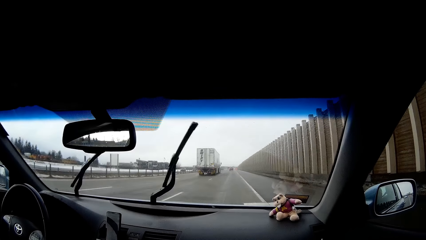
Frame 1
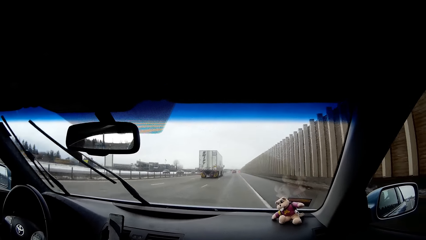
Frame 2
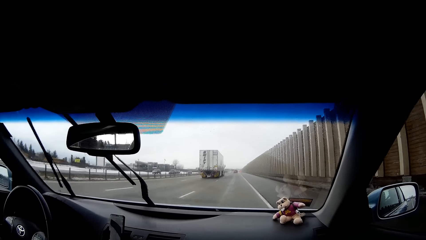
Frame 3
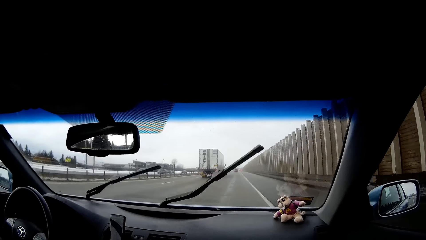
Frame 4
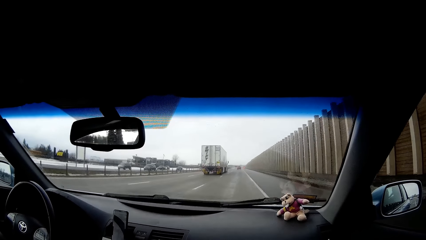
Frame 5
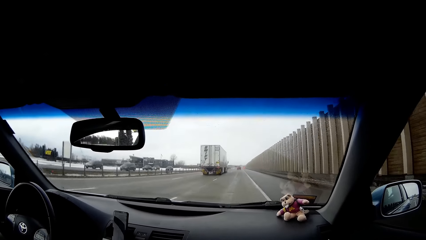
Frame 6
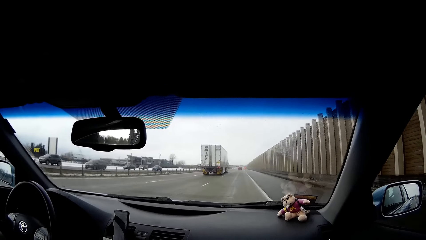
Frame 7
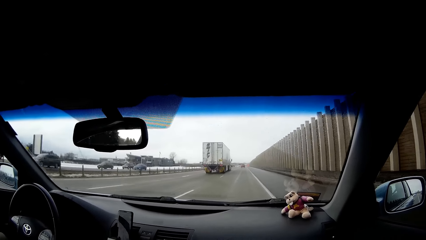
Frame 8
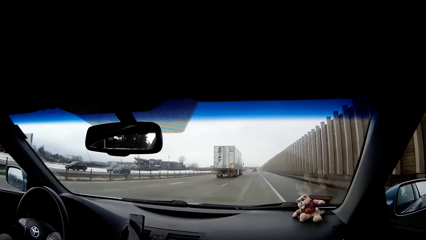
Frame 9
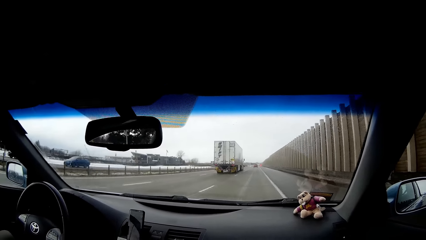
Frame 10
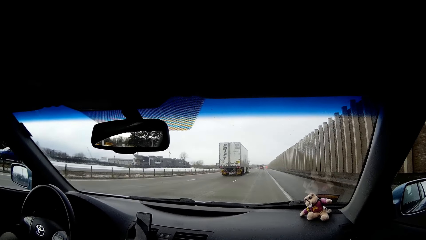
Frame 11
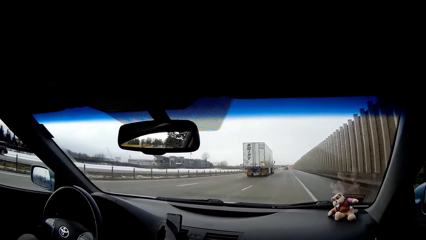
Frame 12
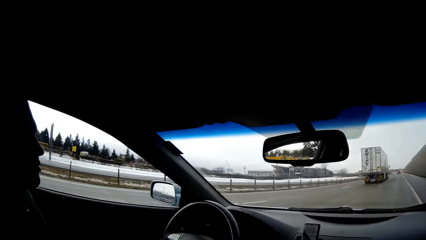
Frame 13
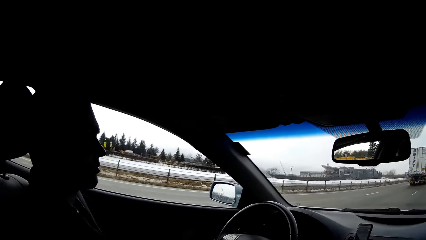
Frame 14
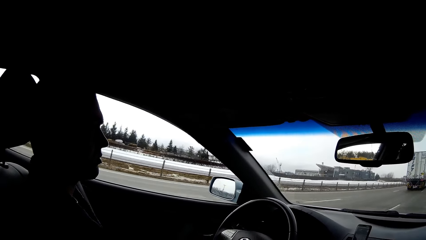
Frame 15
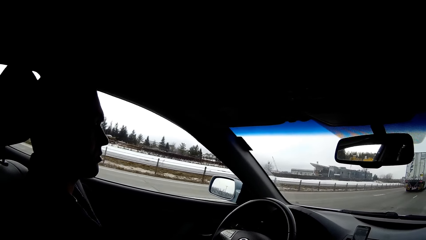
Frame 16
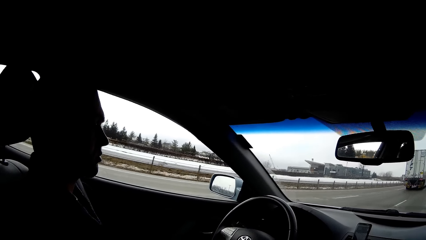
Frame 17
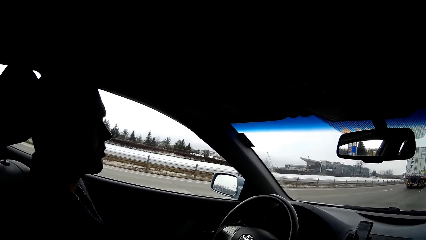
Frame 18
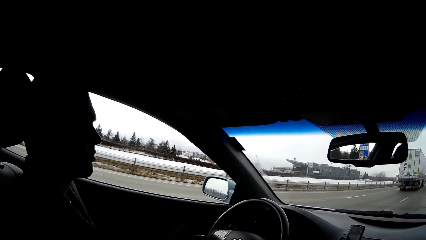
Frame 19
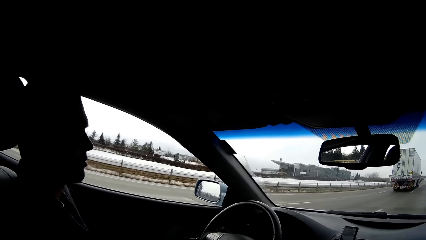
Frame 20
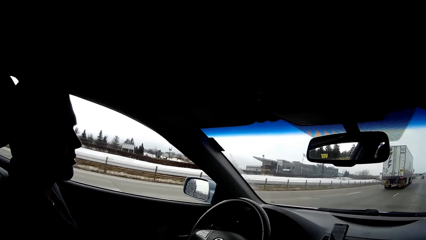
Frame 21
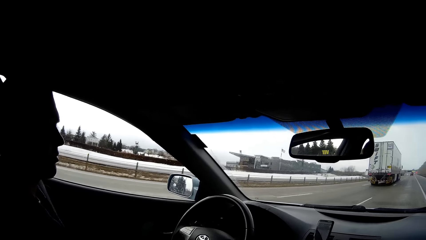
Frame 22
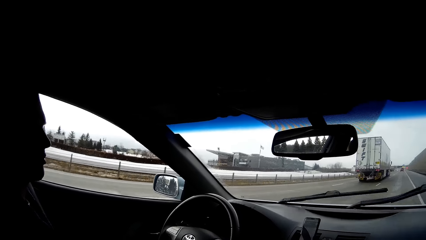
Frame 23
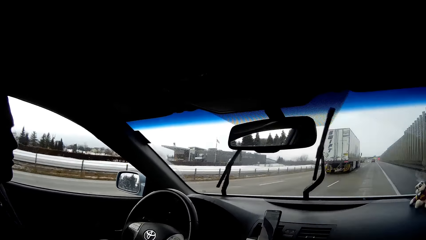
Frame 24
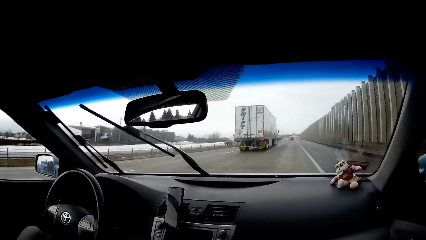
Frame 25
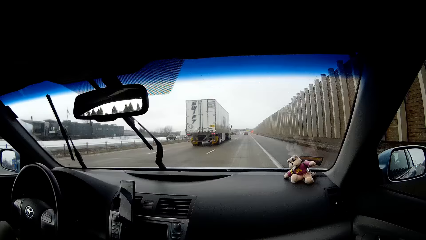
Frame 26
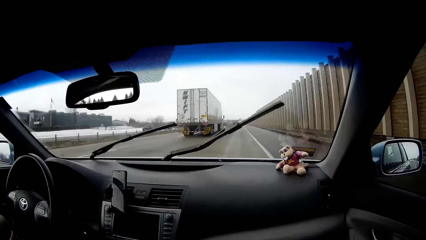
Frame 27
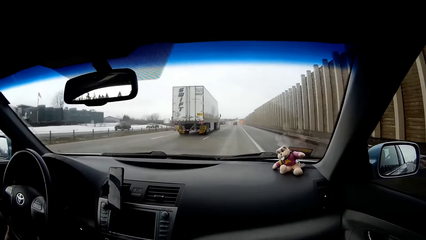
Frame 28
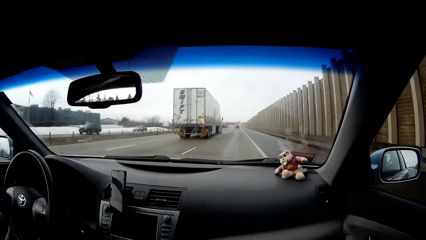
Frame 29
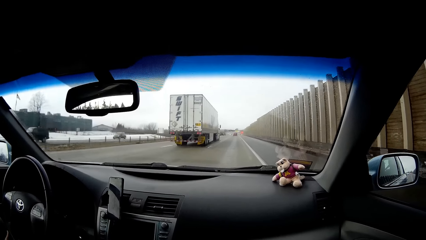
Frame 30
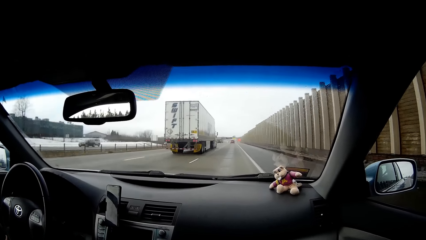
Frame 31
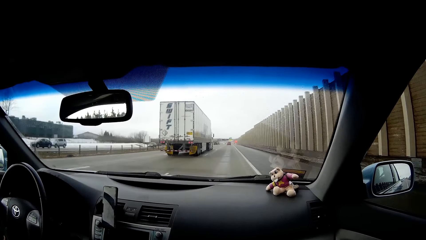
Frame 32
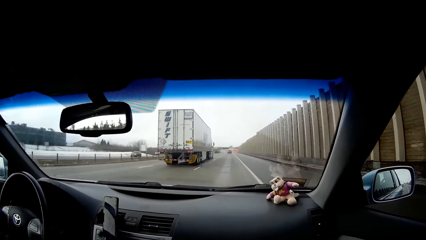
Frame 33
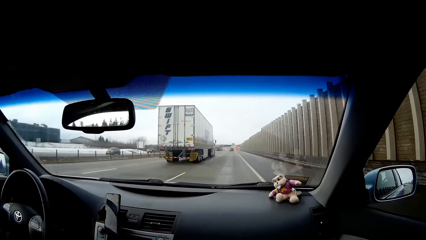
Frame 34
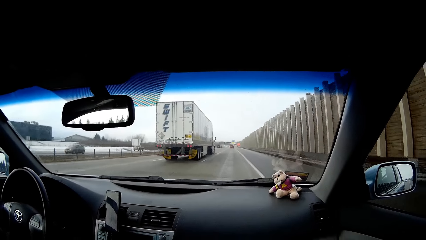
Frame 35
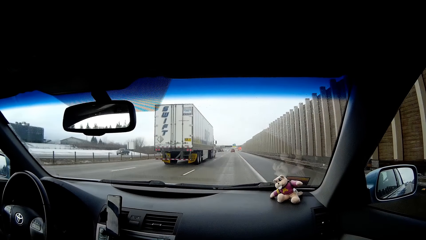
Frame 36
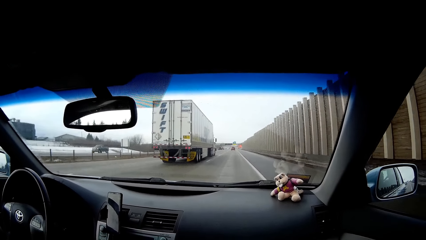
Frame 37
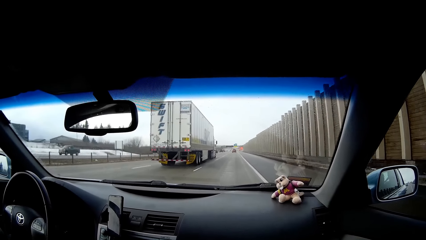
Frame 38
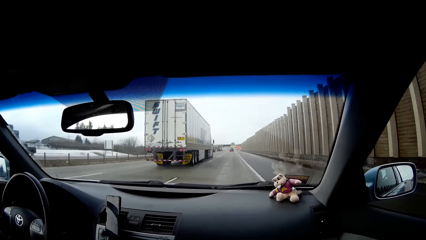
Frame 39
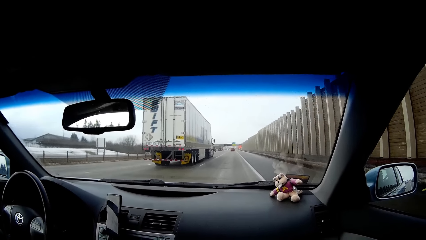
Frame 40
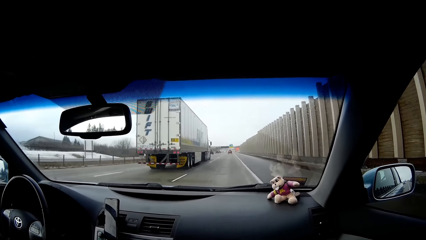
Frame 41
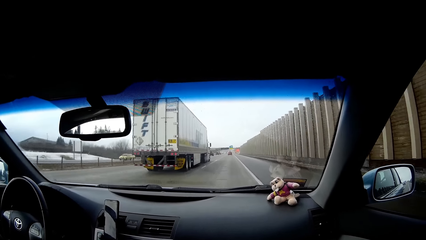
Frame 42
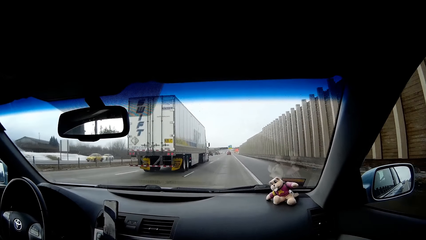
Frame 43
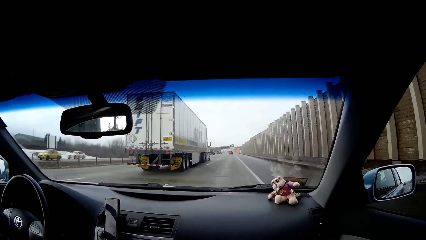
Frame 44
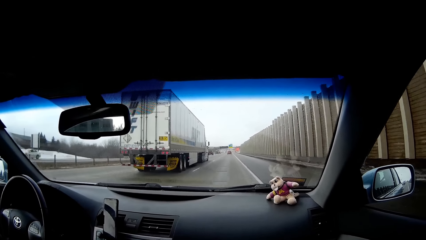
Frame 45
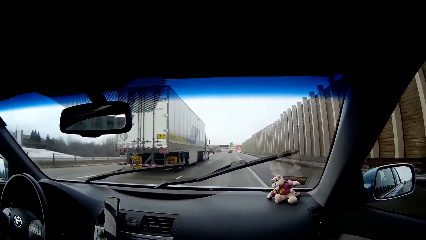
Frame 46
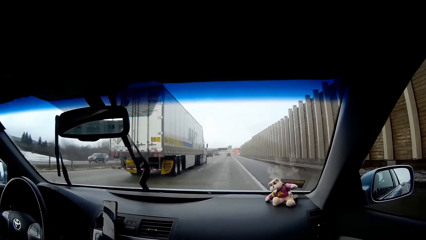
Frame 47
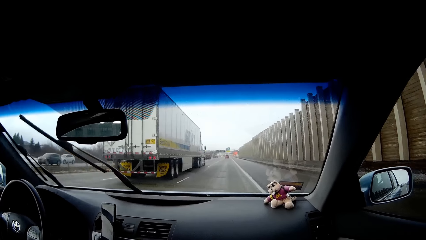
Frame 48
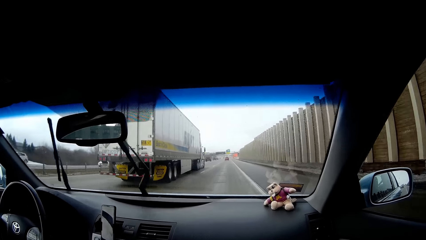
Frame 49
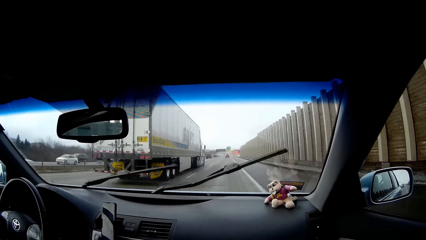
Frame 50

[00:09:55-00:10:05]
A person drives the car. The person nods the head. The person wipes the windscreen.

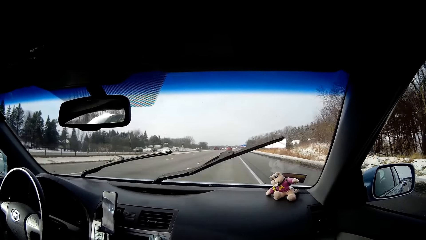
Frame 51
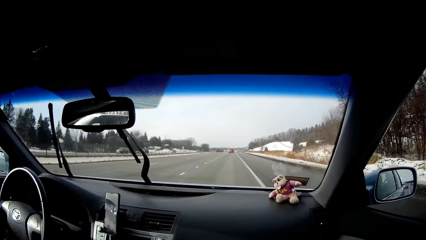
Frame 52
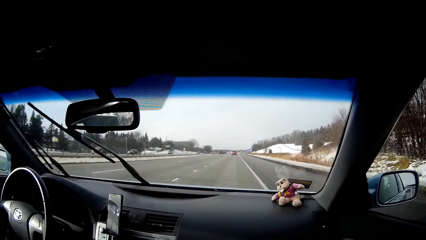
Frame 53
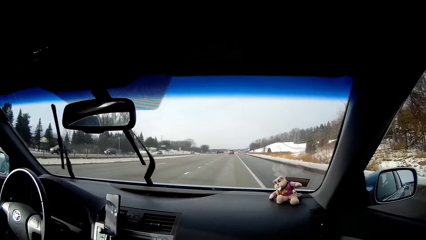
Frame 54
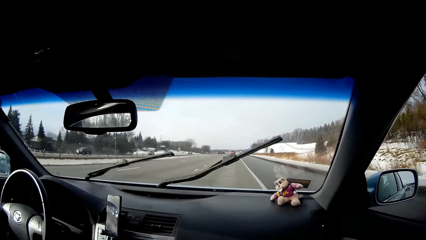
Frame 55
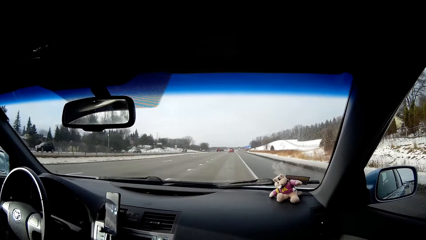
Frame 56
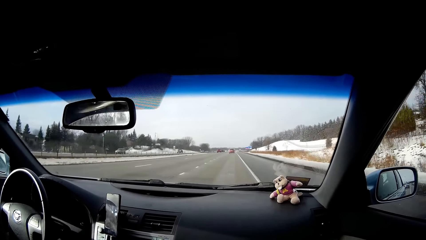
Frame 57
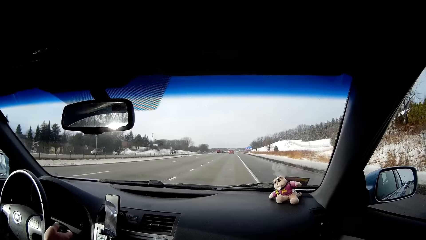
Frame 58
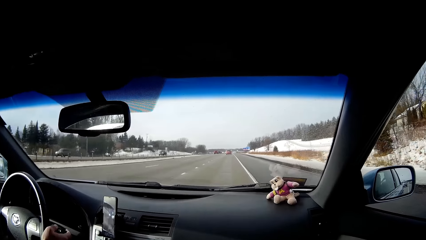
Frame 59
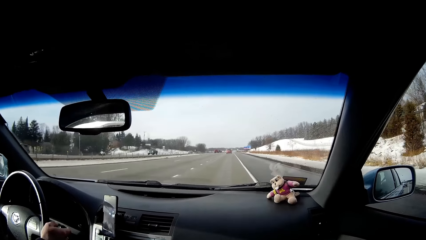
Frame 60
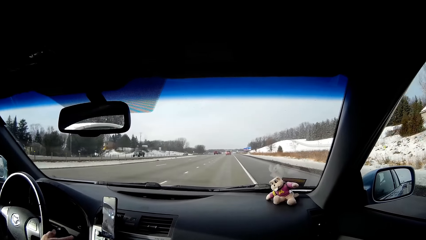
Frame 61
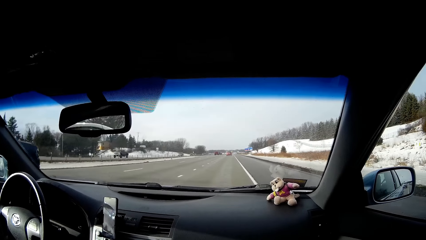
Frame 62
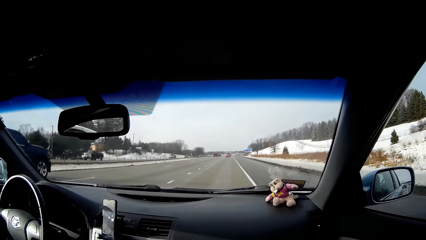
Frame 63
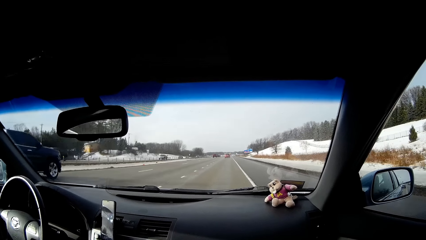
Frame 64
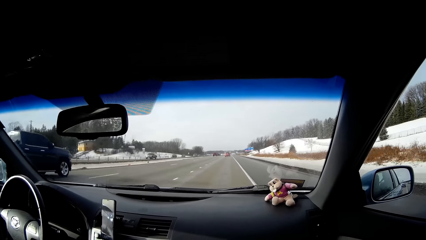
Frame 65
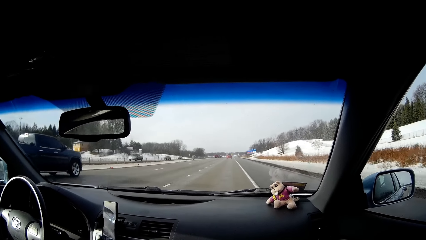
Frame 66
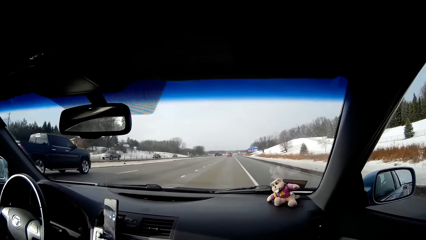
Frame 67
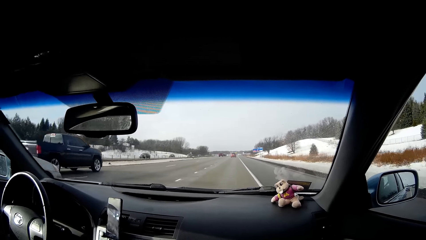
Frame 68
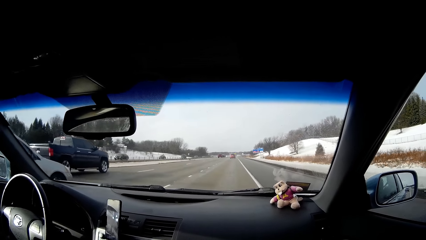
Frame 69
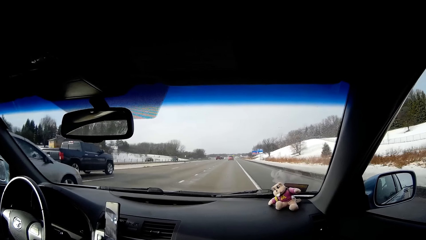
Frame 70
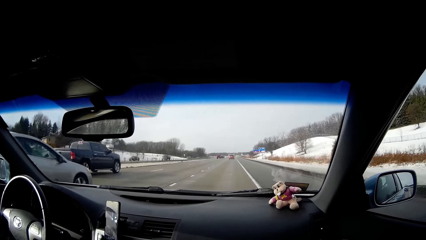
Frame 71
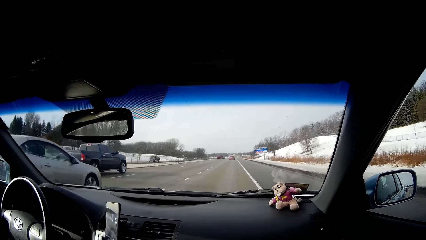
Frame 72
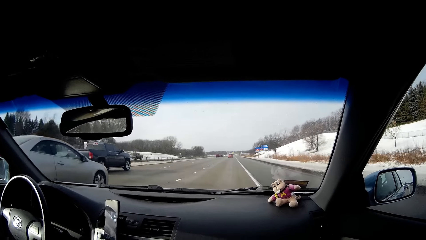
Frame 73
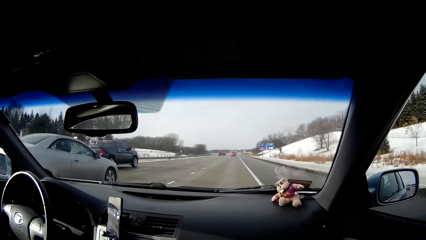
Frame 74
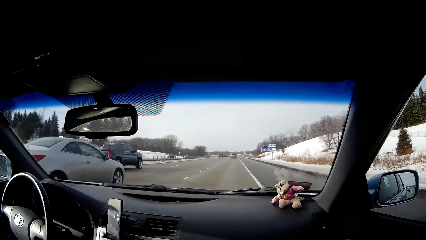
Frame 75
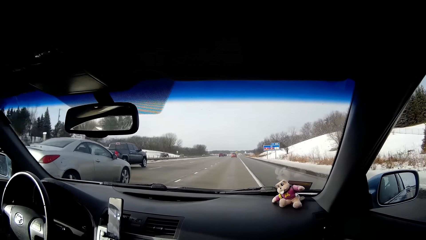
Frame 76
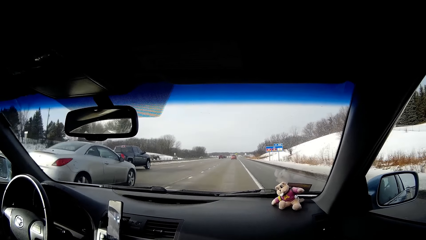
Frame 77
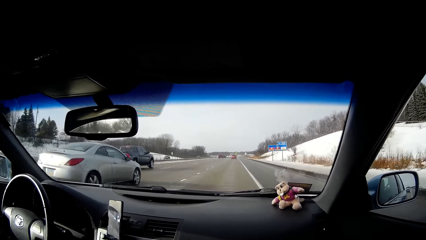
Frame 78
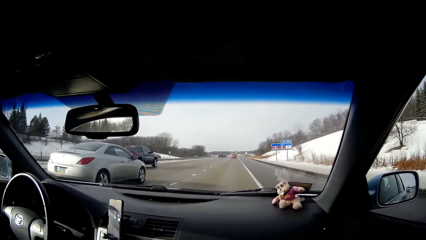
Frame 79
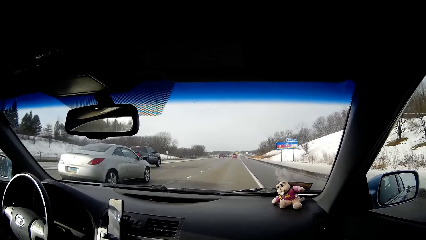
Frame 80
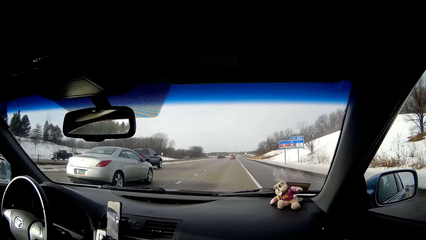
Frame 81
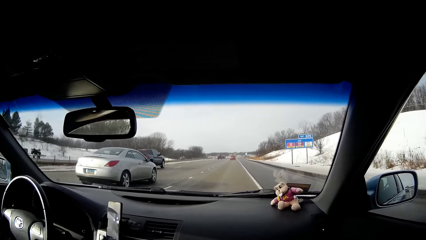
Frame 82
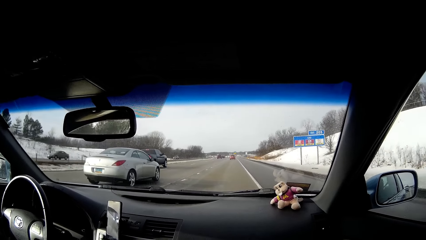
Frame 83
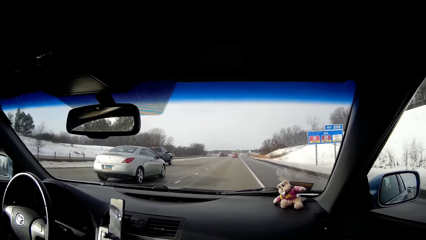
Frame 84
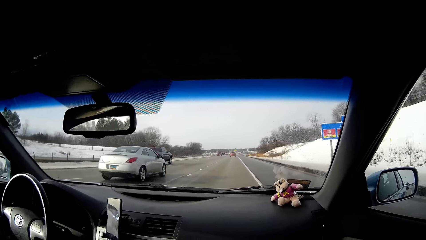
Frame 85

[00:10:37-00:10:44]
A person touches something at the steering.
